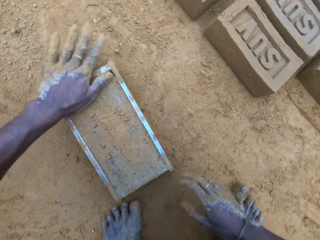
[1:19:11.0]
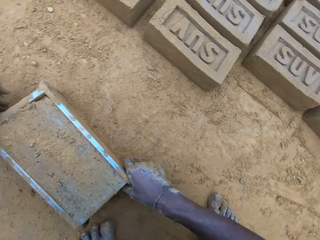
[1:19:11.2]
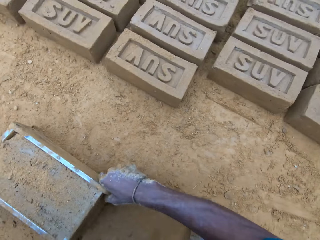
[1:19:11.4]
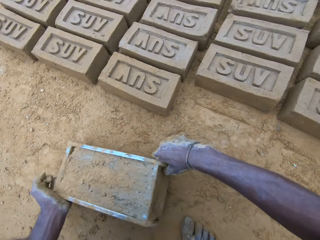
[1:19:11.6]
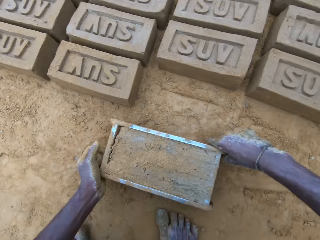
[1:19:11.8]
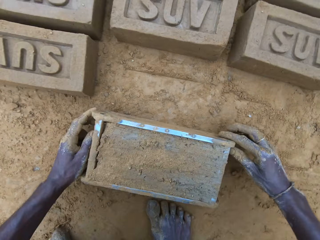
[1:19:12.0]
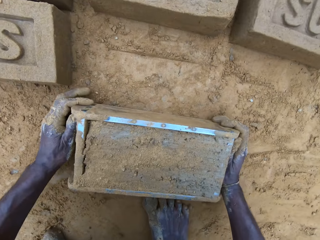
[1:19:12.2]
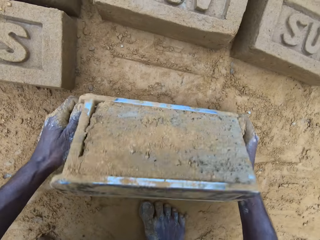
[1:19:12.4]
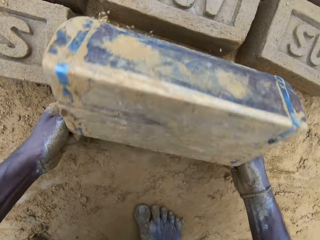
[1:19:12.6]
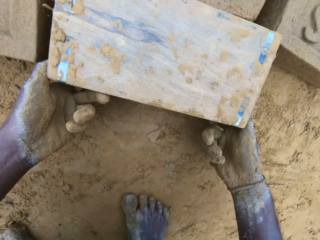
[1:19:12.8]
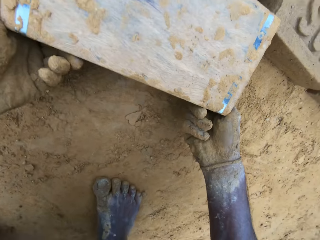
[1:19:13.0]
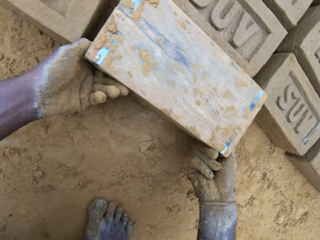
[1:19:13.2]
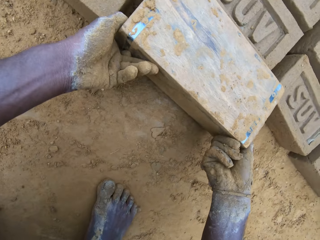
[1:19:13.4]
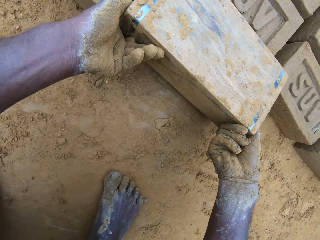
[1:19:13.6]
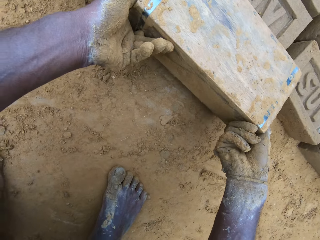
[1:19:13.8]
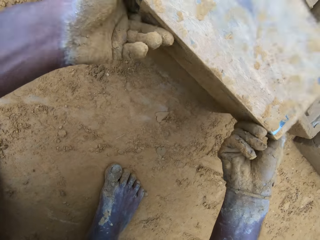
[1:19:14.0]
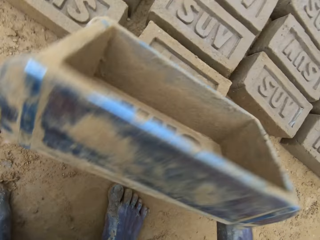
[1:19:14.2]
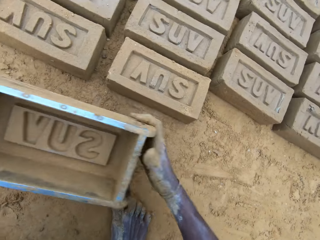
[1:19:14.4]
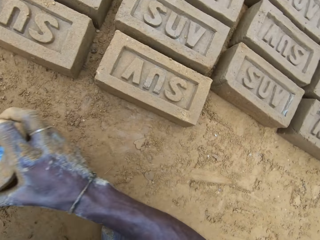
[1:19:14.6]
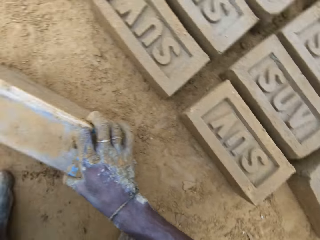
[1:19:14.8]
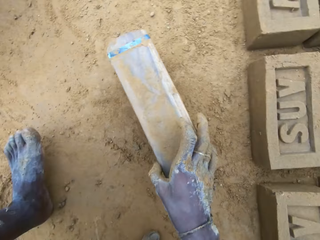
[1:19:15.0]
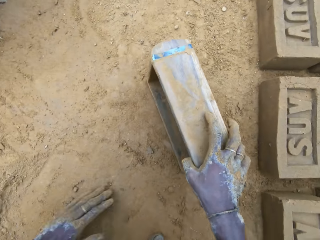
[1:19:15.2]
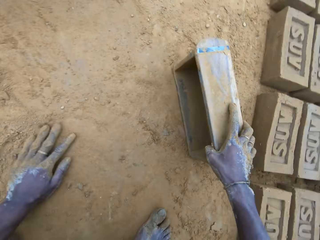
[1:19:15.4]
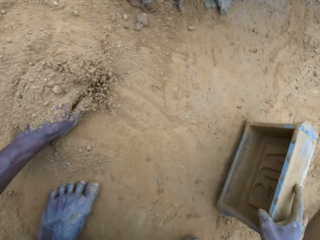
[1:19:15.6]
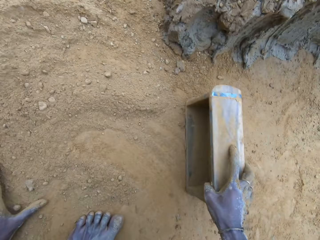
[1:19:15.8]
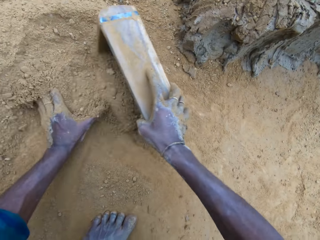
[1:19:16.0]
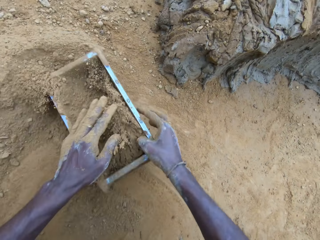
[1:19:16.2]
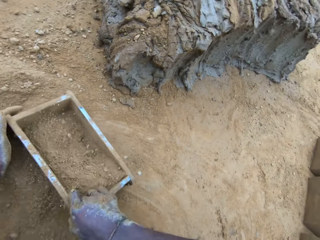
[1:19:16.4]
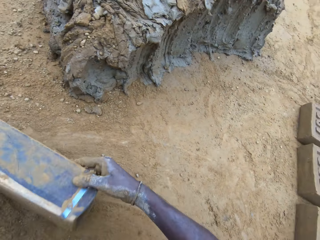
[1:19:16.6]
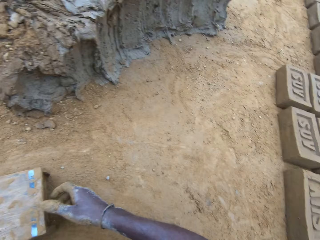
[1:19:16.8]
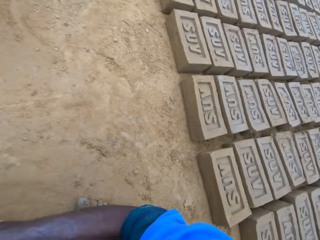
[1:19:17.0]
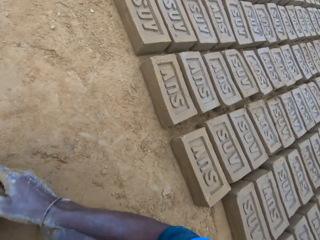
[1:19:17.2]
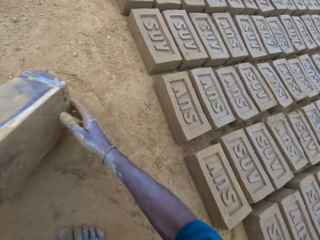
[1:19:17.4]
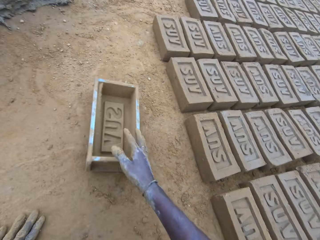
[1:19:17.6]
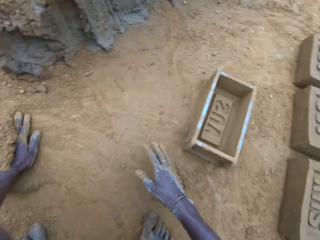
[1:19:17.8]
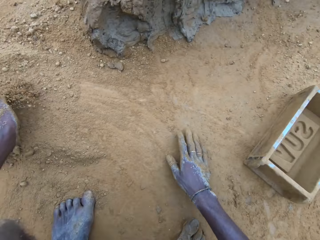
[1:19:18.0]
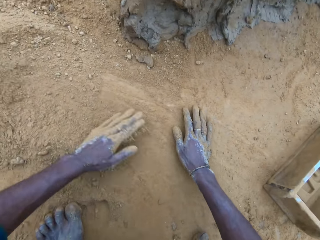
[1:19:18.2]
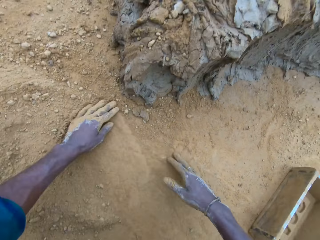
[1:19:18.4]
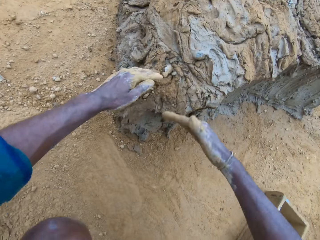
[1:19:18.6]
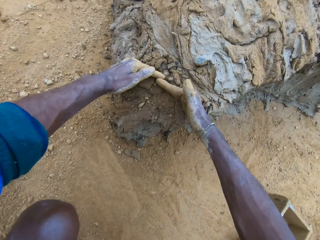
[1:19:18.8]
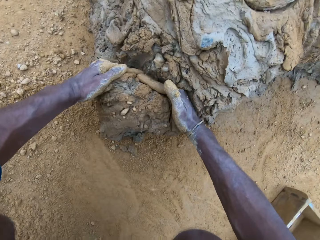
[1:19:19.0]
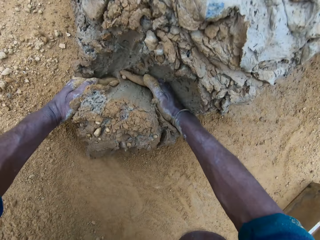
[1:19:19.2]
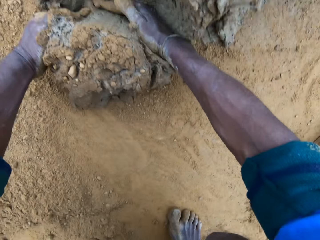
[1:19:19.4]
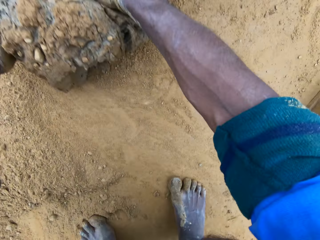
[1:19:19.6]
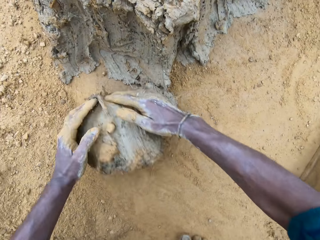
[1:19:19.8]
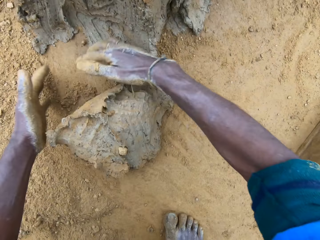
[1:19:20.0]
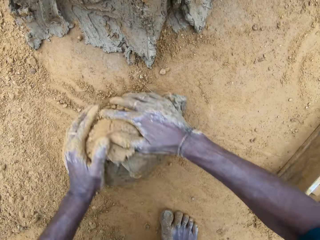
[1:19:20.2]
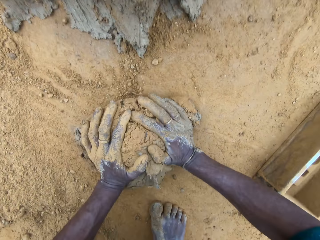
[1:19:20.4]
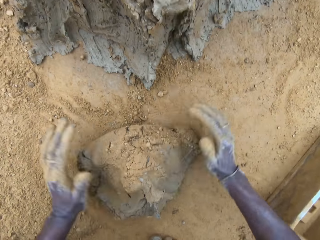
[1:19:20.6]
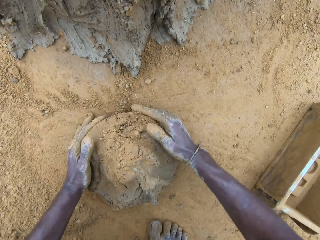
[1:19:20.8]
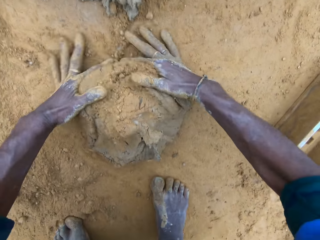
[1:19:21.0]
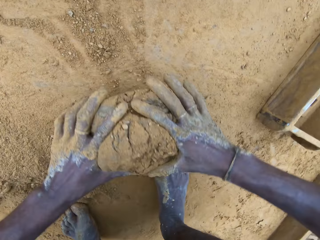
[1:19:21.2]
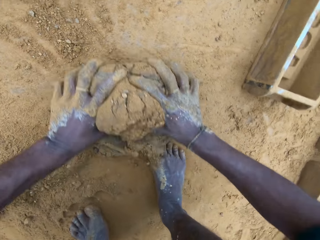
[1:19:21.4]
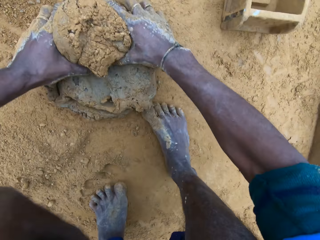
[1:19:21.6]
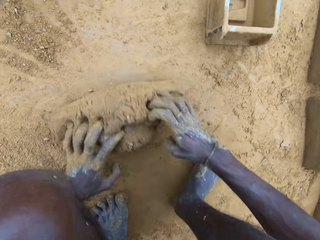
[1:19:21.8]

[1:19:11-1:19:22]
The camera wearer moves the brick mold on the ground, lifts the brick mold and puts down the brick mold. He removes the brick mold from the molded brick and turns the brick mold upside down. He drops the brick mold on the ground and lifts the brick mold. He moves the brick mold on the ground and puts down the brick mold. He rubs his hand on the ground. He pours sand into the brick mold and scoops sand with the brick mold. He pours out sand from the brick mold and turns the brick mold upside down. He drops the brick mold on the ground. He swipes his hands on the ground. He takes out part of the clay mix on the ground. He rolls the clay mix on the ground.

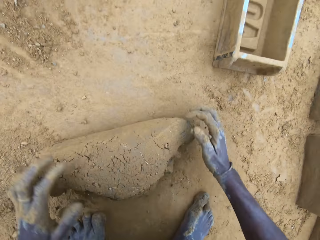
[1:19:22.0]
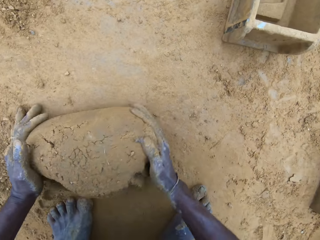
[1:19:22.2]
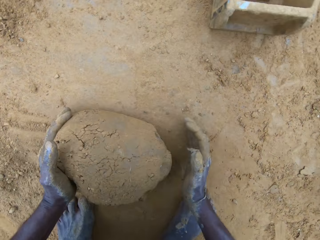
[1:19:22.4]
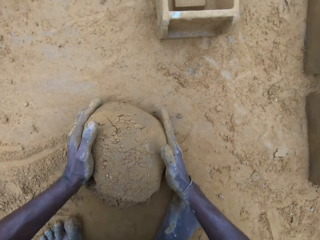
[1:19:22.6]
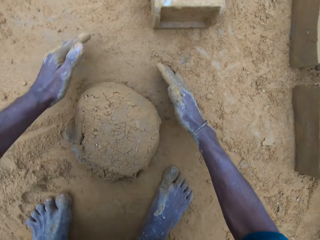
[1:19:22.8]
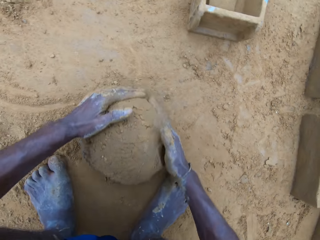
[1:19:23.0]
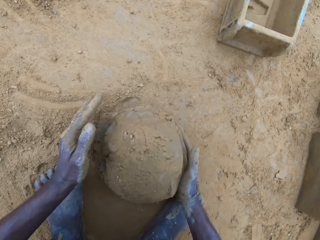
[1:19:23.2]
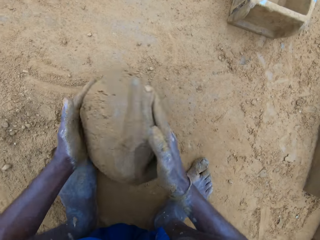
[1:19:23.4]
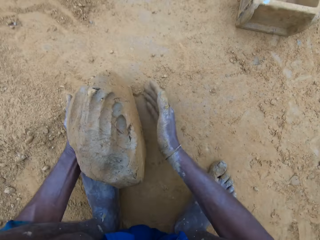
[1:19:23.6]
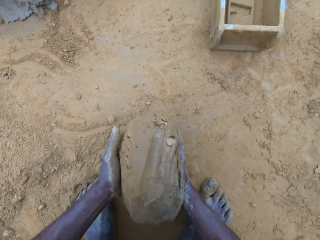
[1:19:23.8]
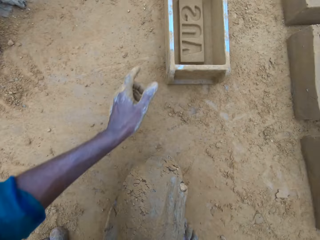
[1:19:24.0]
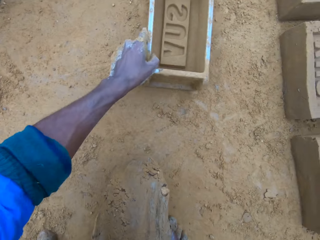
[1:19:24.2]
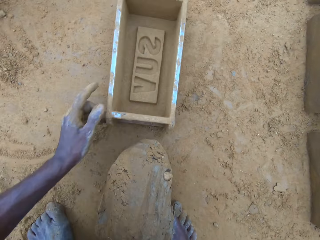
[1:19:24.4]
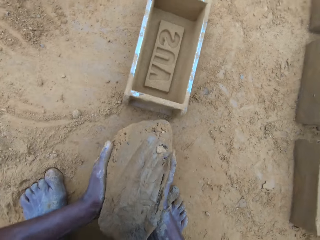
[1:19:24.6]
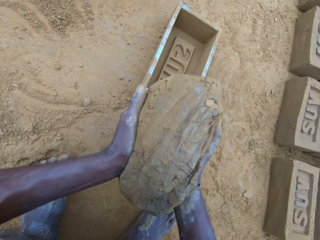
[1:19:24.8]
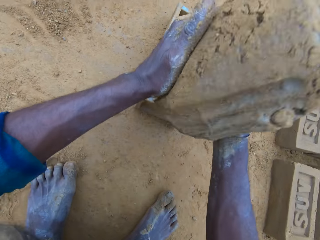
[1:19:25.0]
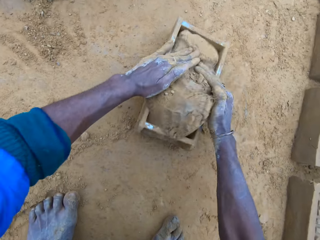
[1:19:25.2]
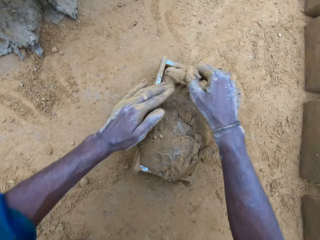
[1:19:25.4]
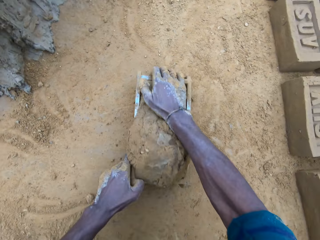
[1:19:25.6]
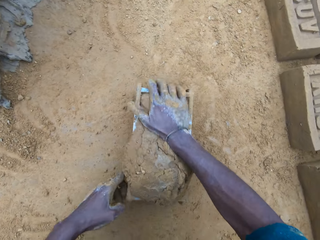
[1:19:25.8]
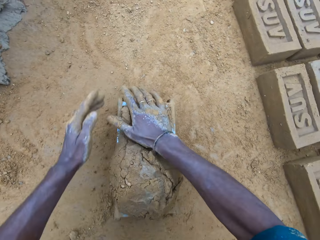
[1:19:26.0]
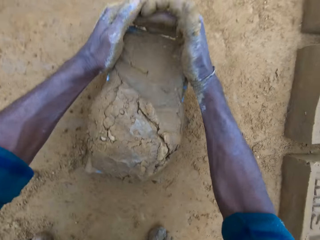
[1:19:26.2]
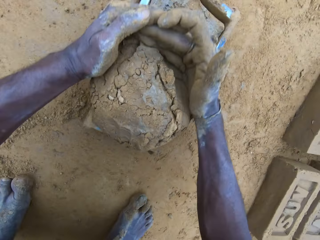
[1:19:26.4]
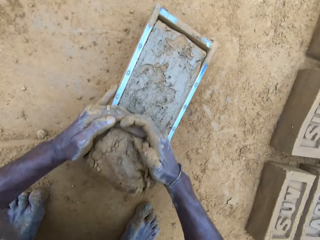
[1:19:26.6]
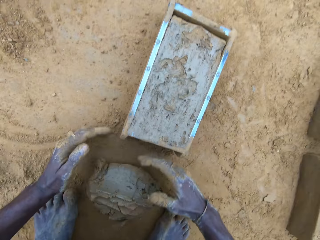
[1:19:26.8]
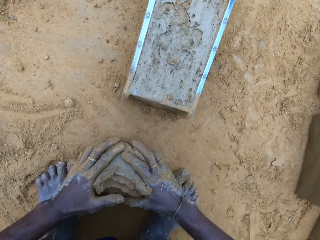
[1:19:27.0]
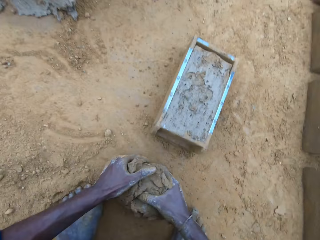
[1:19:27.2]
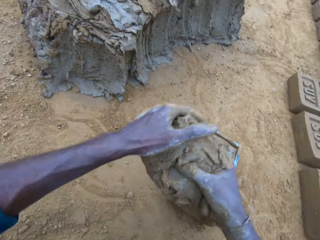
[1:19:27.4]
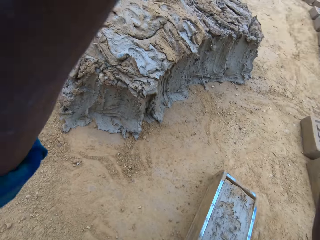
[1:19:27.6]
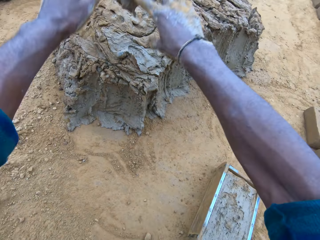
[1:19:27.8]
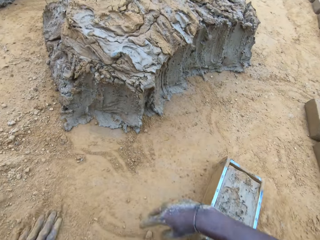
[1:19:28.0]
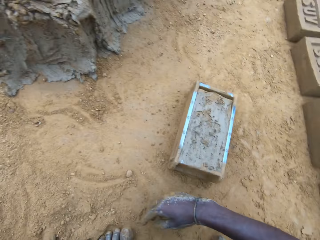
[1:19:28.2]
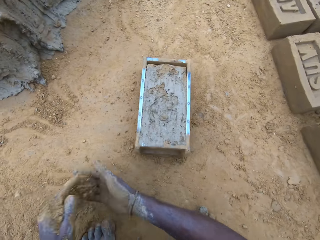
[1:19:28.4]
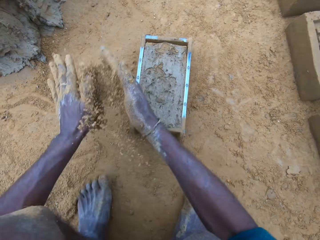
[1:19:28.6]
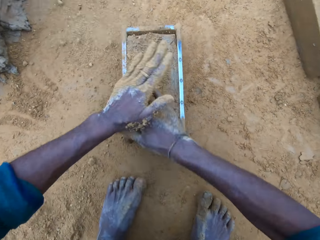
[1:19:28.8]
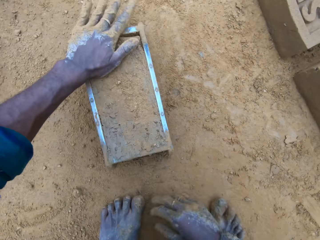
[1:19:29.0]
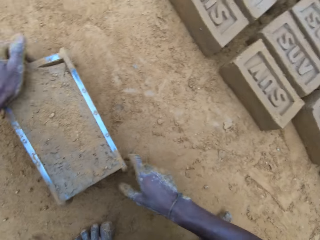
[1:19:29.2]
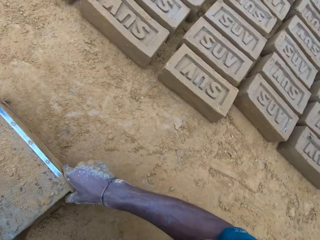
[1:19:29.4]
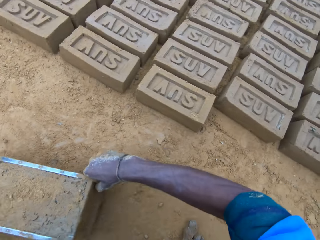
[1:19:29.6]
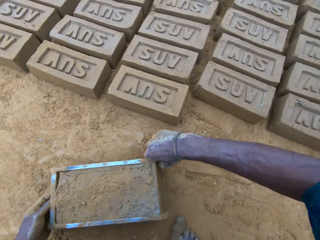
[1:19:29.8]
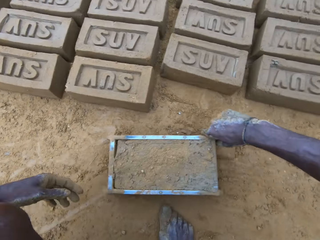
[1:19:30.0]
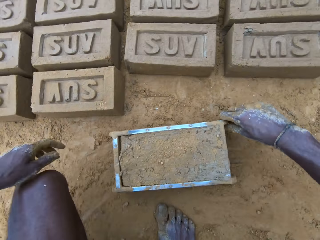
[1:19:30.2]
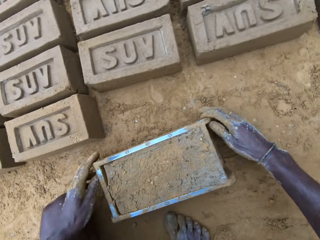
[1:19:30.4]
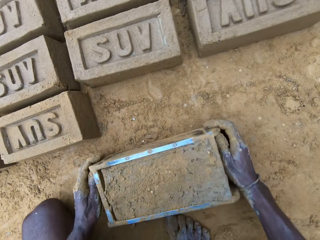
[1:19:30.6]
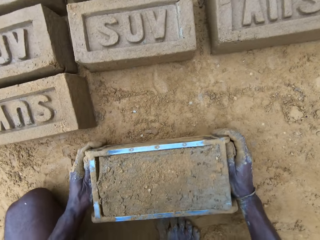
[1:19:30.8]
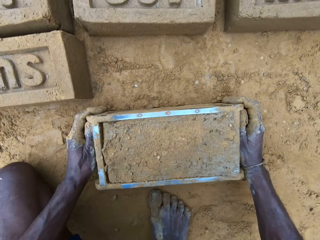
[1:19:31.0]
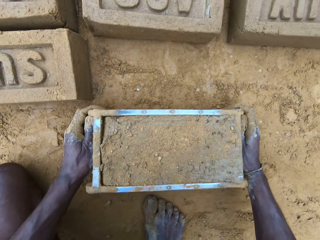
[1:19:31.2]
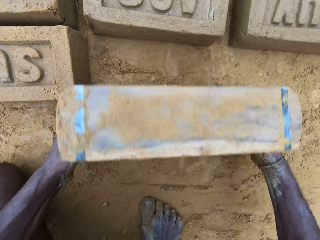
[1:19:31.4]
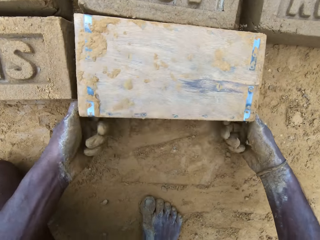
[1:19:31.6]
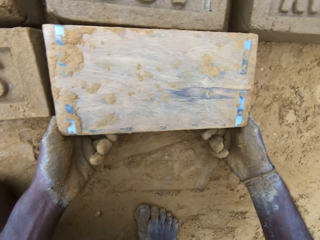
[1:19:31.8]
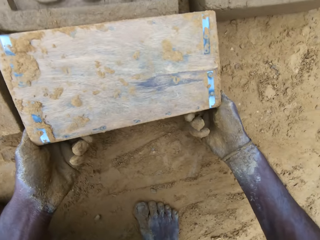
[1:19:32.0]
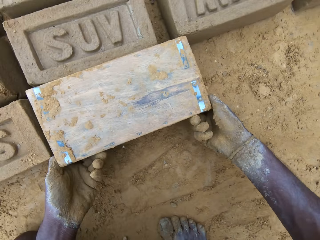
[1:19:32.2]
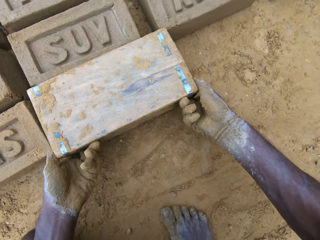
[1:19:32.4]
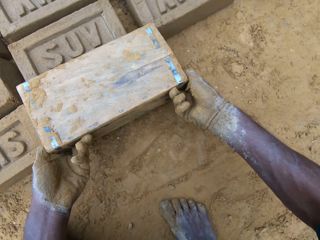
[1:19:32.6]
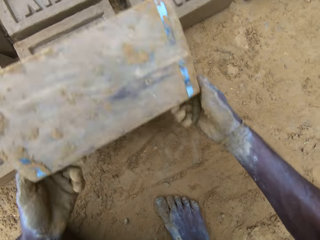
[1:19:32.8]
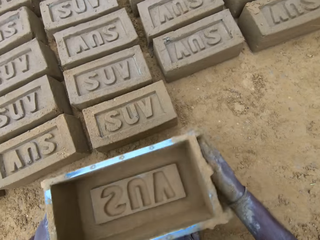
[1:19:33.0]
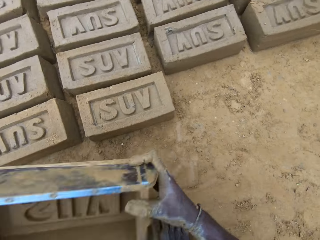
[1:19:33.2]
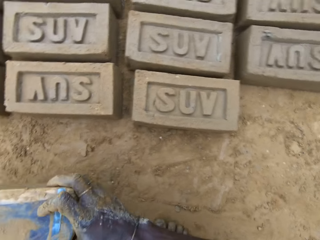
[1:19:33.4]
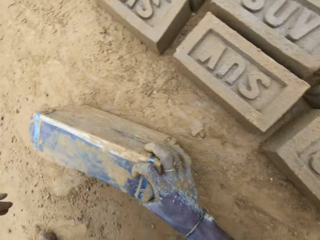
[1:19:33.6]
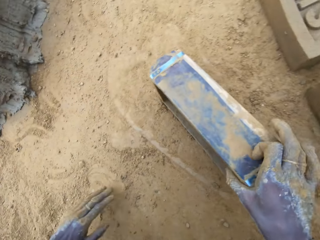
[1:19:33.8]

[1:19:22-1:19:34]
The camera wearer carries the clay mix from the ground. He holds the clay mix. He moves the brick mold on the ground. He drops the clay mix in the brick mold. He levels up the brick mold with the clay mix with his hands. He presses the clay mix against the brick mold. He removes the excess clay. He carries the clay mix from the ground. He drops the clay mix in his hands on the clay mix on the ground. He pours sand on the clay mix in the brick mold. He moves the brick mold on the ground. He removes the brick mold from the molded brick and turns the brick mold upside down. He removes the brick mold from the brick. He lifts the brick mold.
